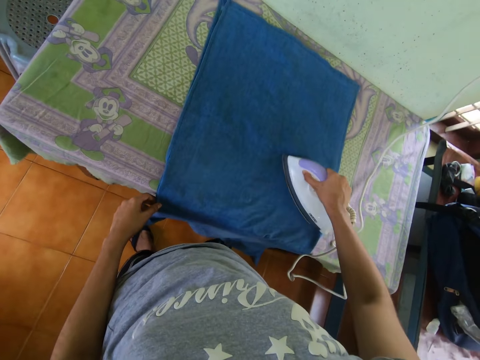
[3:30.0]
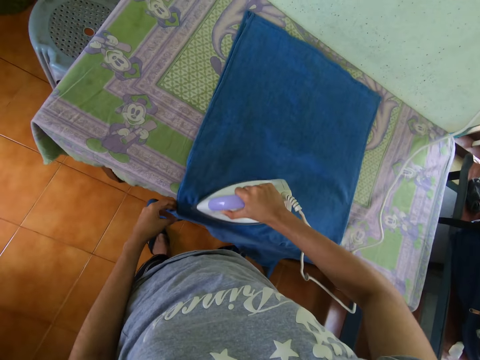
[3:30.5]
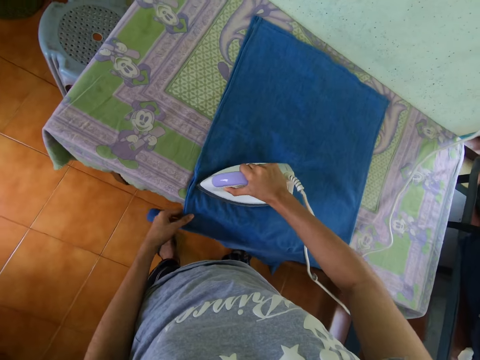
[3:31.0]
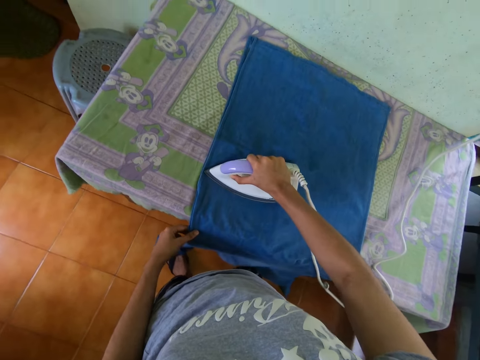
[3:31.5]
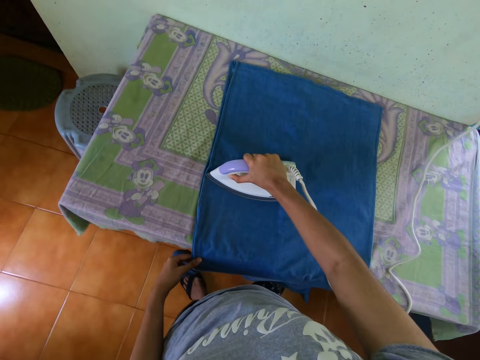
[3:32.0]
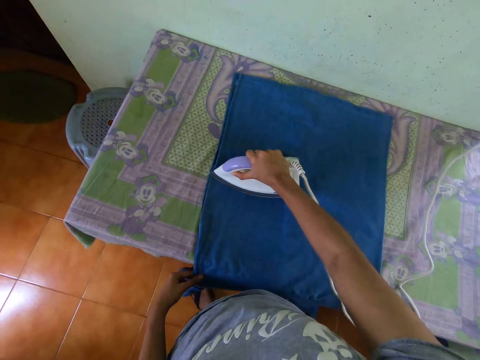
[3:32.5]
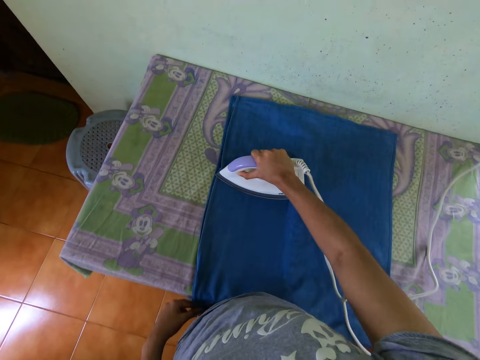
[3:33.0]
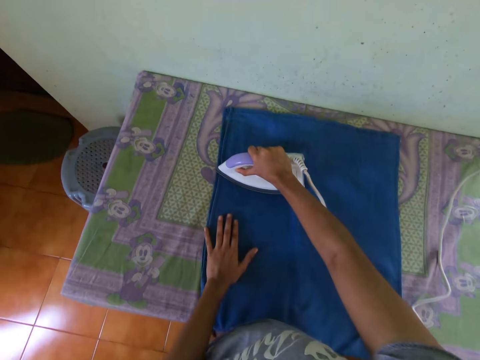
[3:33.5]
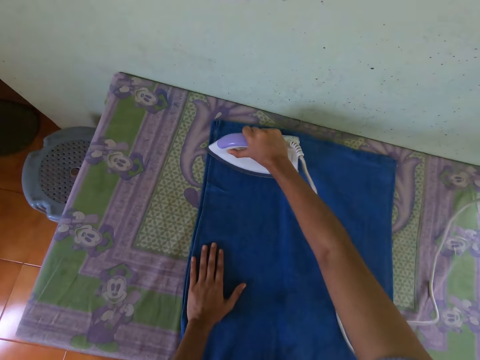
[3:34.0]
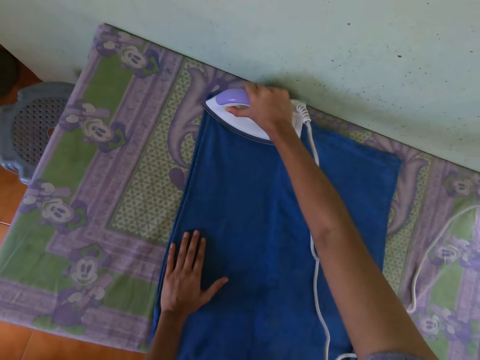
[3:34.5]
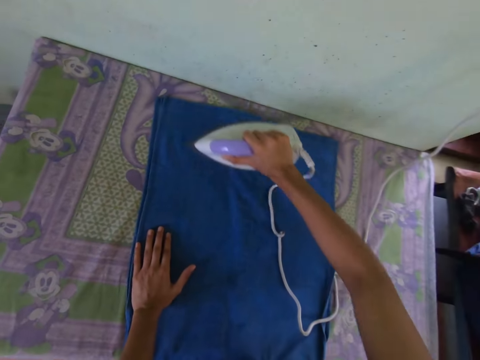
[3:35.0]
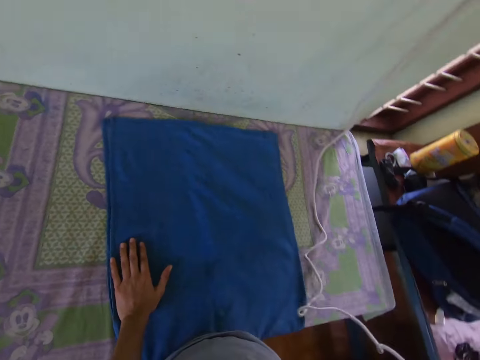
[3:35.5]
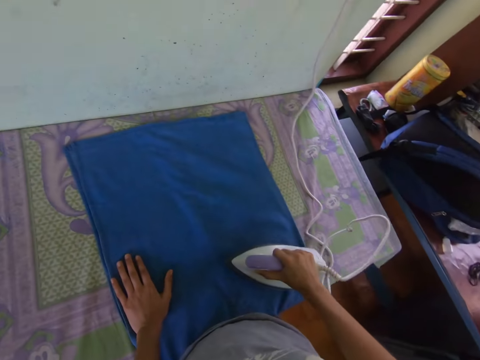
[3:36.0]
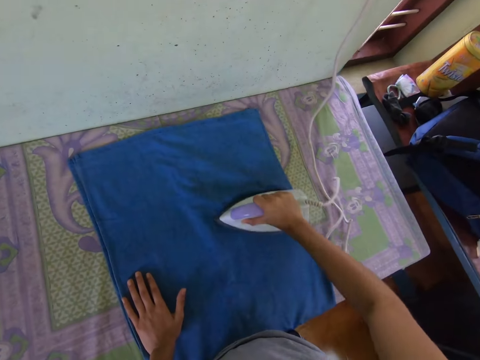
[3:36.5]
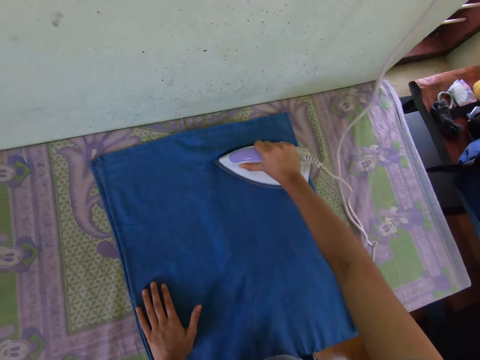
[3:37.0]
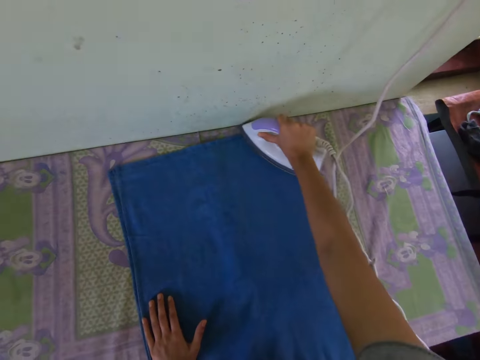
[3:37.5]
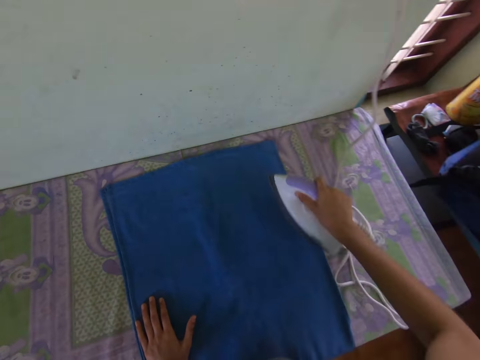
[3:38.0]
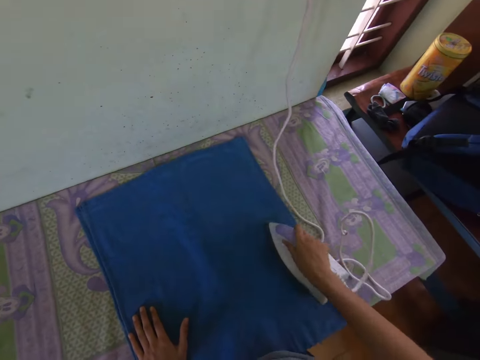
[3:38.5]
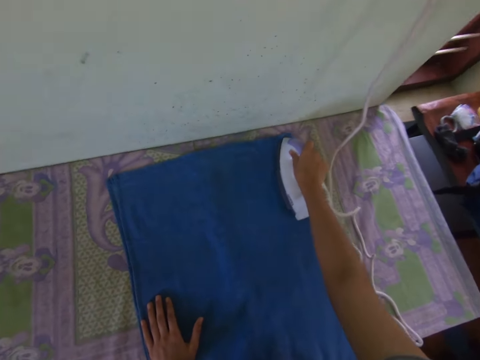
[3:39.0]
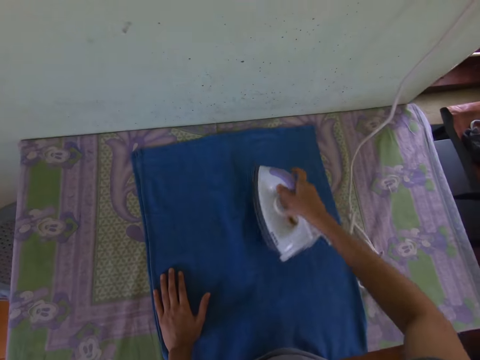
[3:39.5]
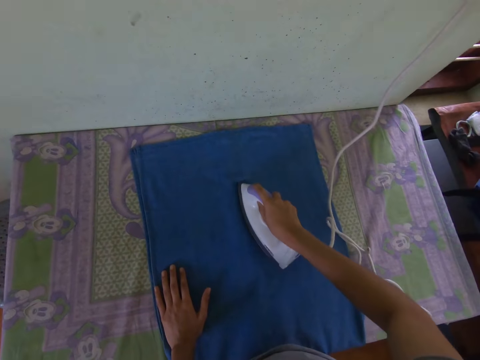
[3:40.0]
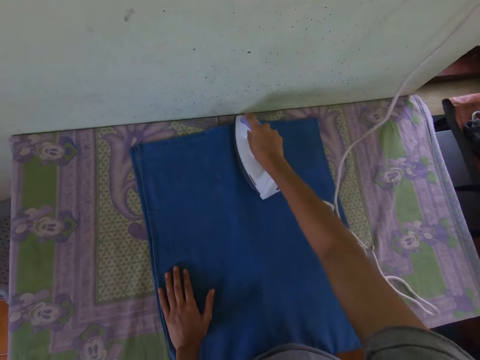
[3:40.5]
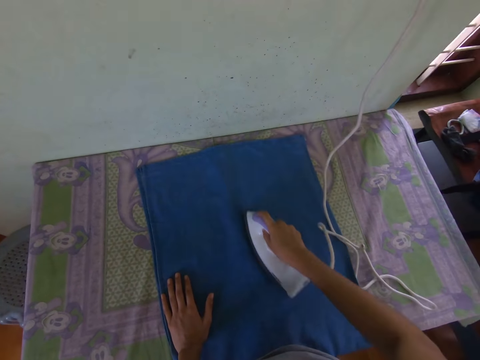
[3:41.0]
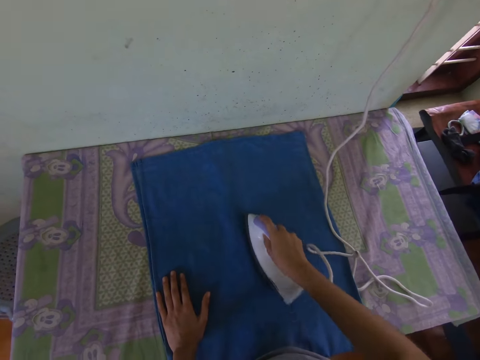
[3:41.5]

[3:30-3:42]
The camera wearer irons the shirt with the electric iron in the right hand.

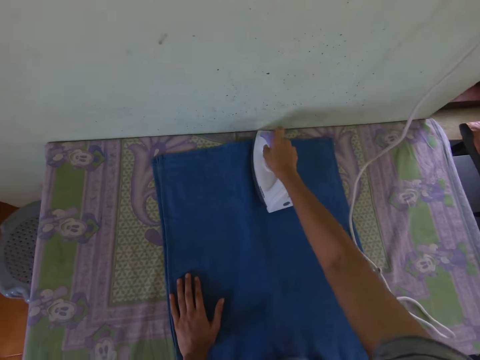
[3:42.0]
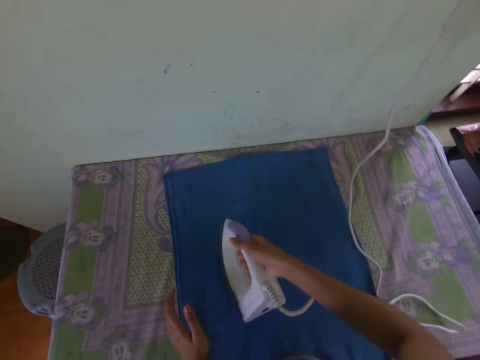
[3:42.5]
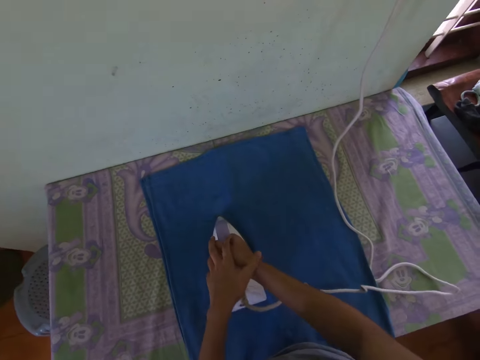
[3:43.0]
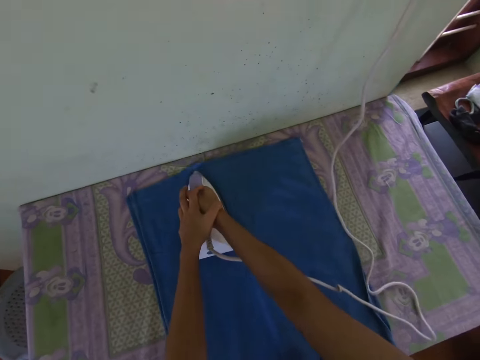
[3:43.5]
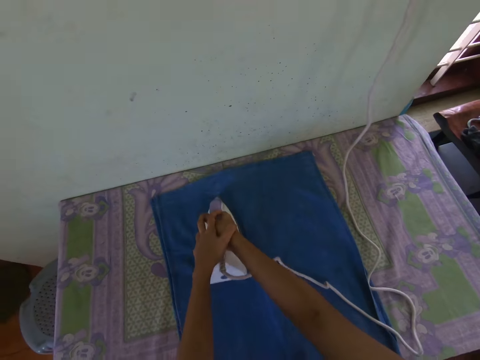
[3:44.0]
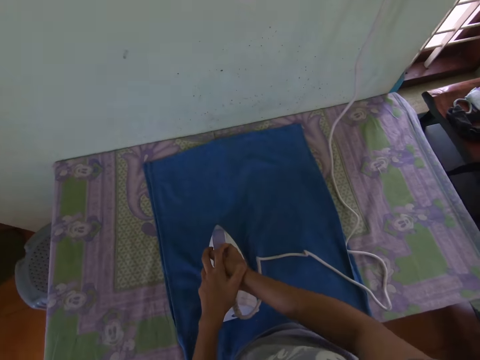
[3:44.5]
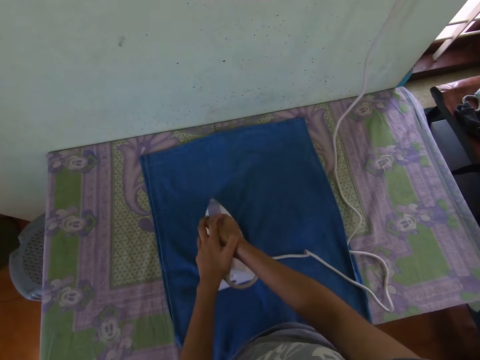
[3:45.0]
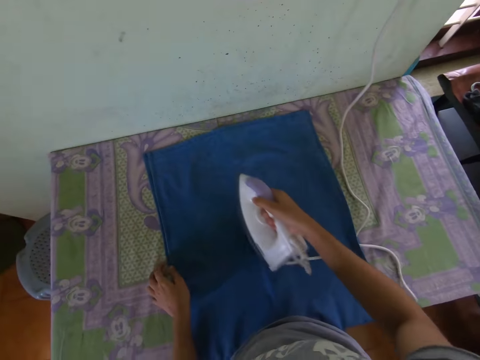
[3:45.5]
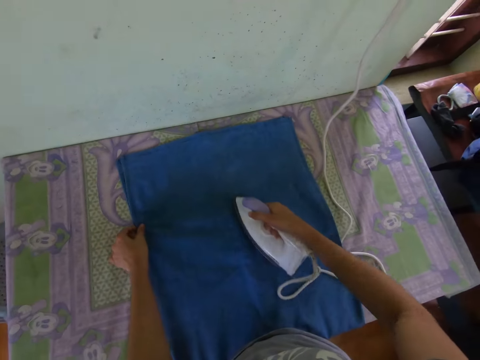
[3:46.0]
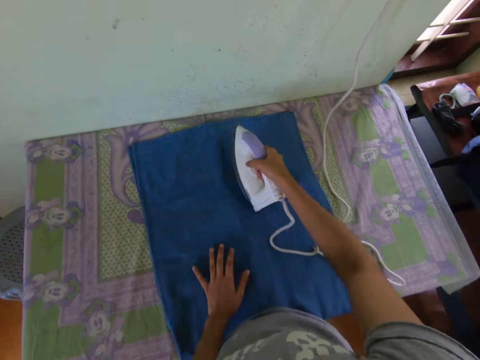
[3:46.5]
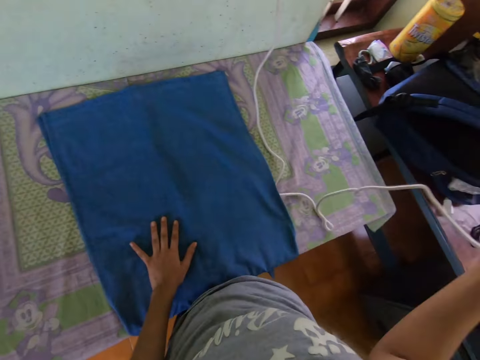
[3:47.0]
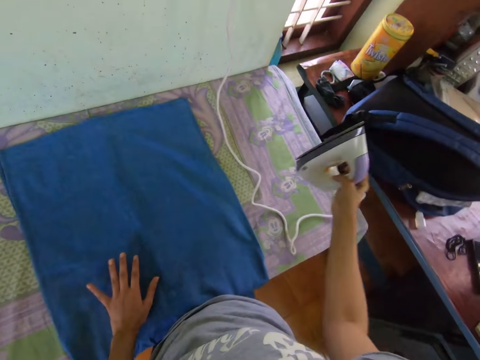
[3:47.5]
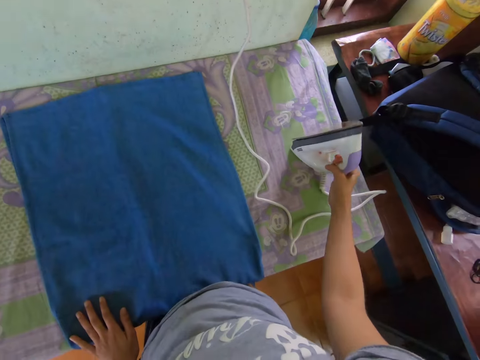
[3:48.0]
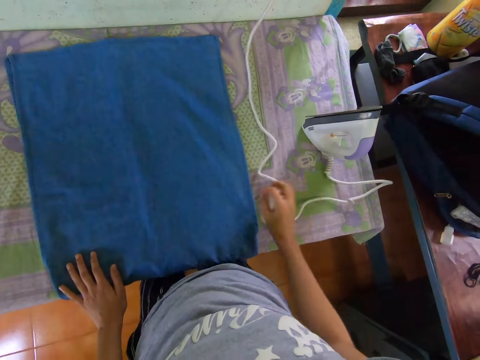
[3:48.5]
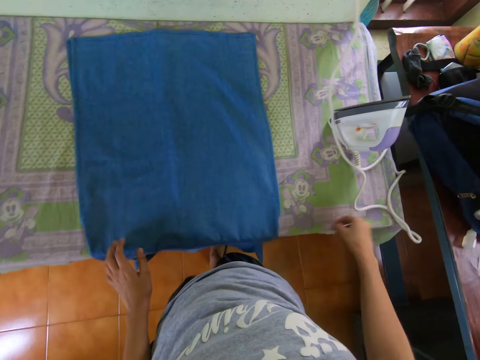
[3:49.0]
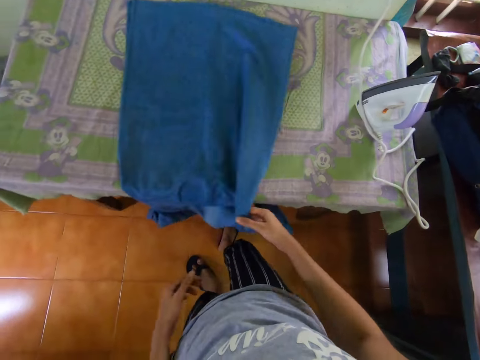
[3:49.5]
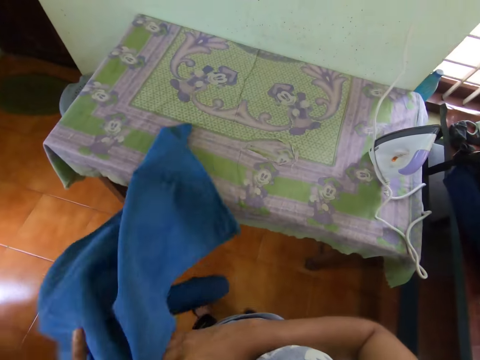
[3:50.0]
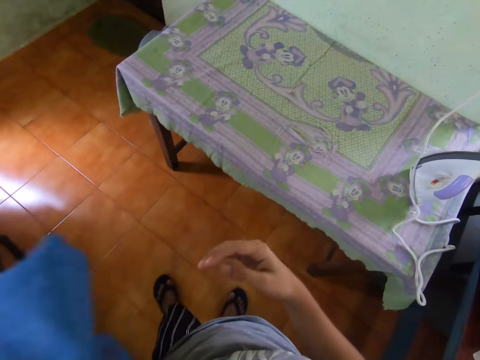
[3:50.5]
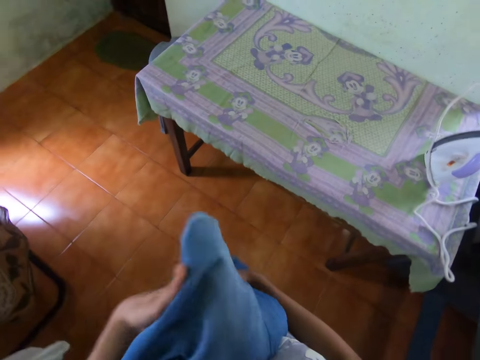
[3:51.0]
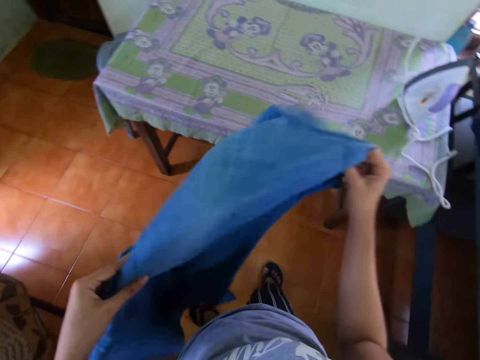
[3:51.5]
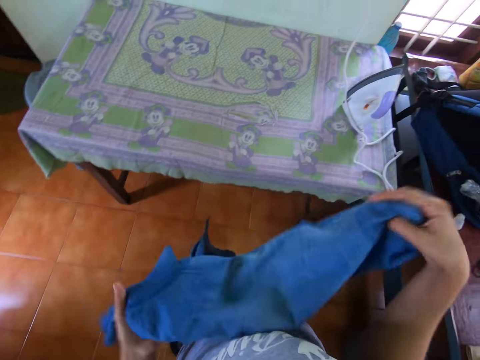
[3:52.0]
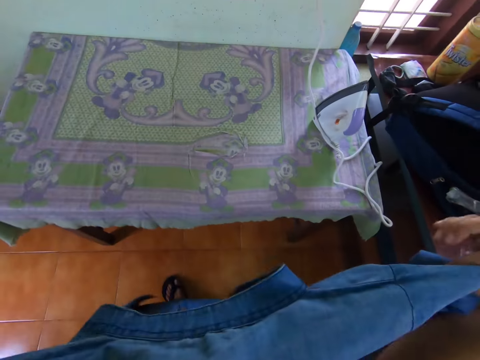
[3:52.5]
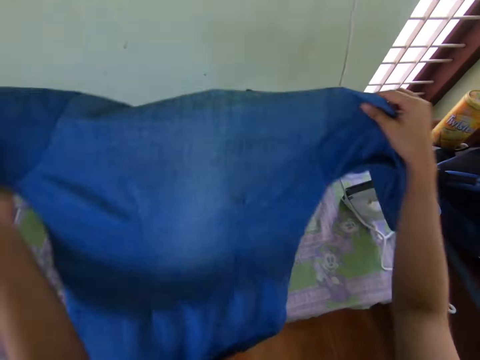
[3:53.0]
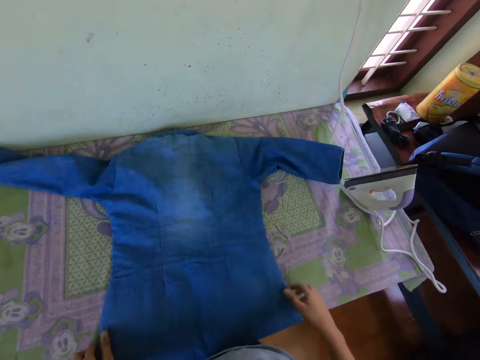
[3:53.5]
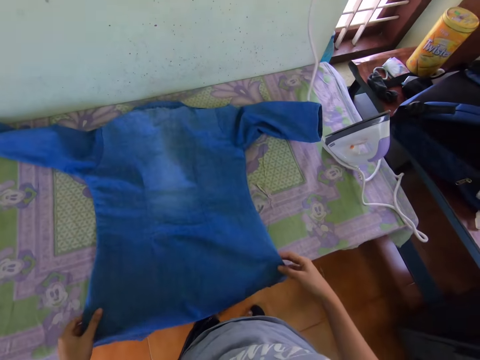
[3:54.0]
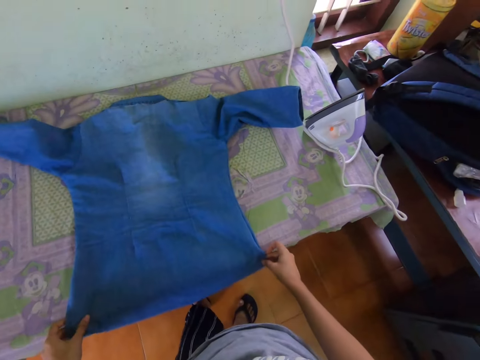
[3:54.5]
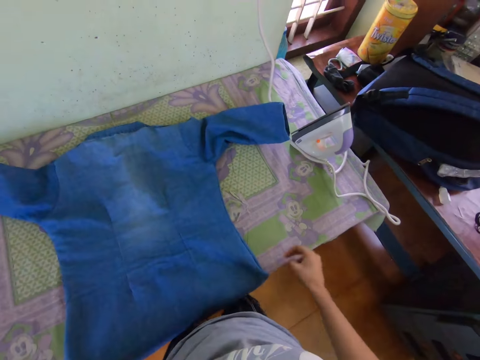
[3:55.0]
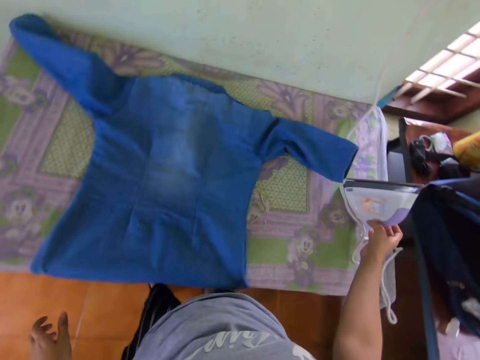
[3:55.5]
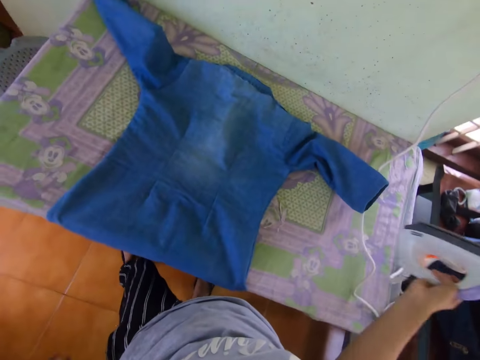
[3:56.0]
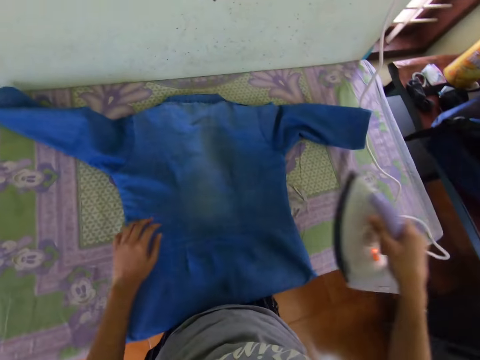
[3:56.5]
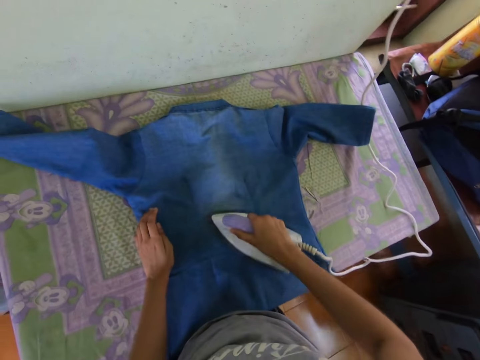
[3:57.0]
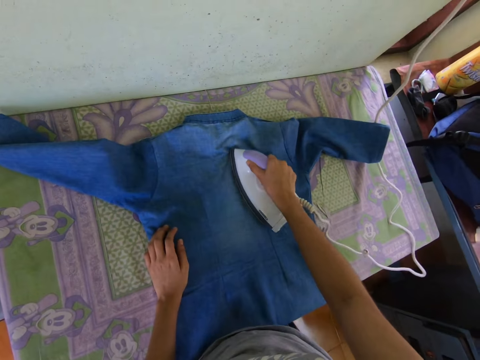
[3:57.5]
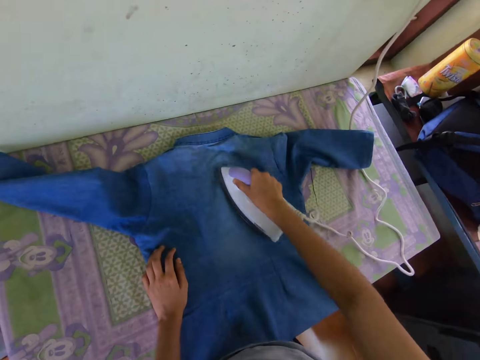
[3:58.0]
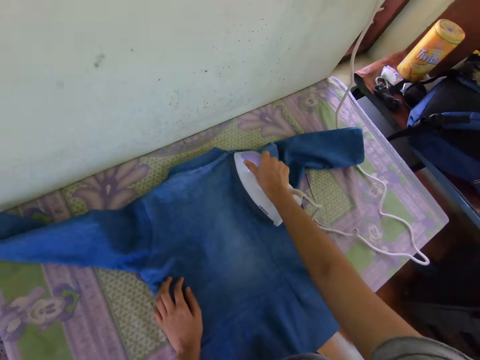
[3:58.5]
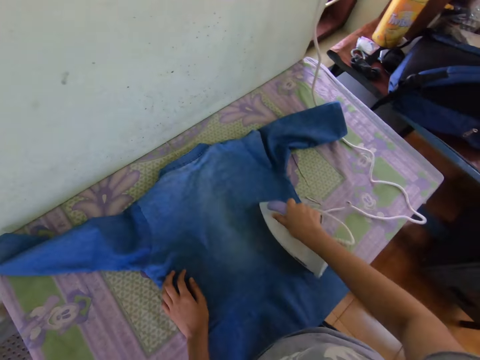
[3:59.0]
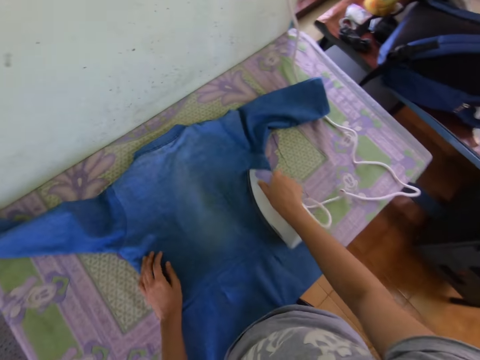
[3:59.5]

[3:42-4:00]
The camera wearer irons the shirt with the electric iron in both hands. They hold the shirt with the left hand. They lift the iron box. They place the electric iron on the table with the right hand. They move the electric iron cable with the right hand. They pick up the shirt on the table with both hands. They place the shirt on the table with both hands. They pick up the electric iron on the table with the right hand. They iron the shirt with the electric iron in the right hand.
